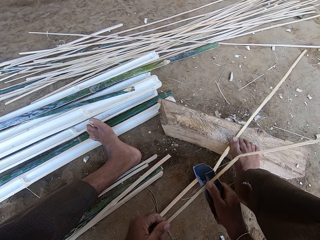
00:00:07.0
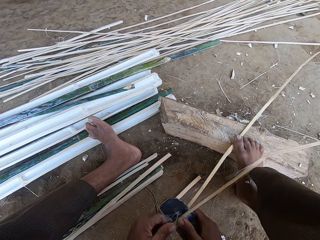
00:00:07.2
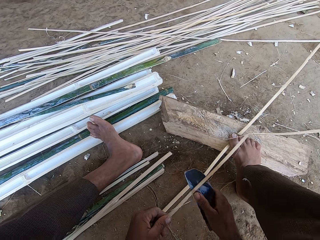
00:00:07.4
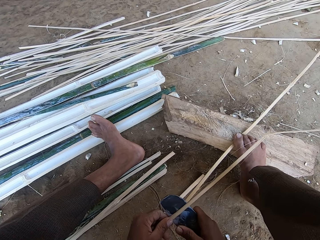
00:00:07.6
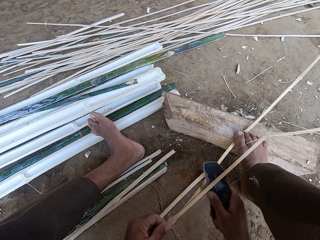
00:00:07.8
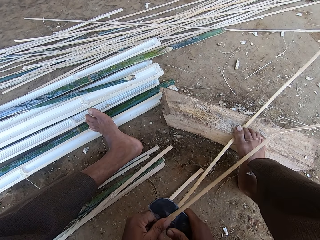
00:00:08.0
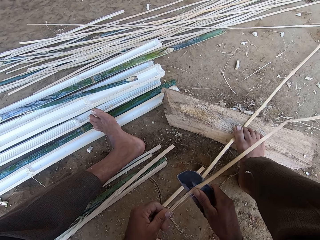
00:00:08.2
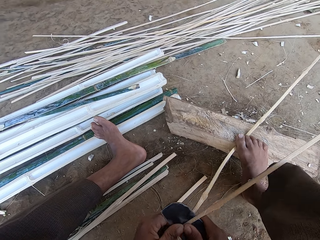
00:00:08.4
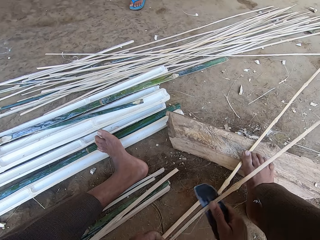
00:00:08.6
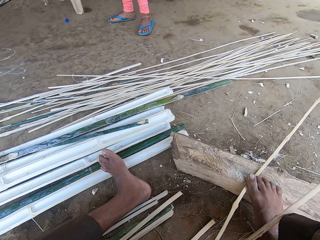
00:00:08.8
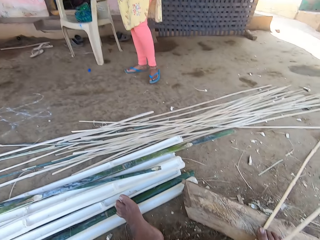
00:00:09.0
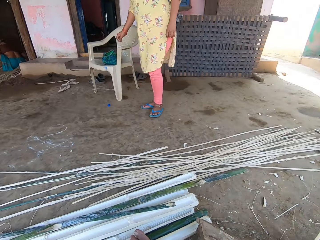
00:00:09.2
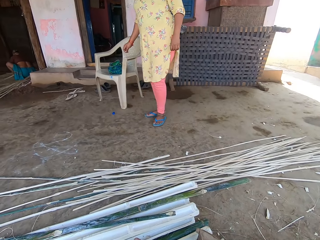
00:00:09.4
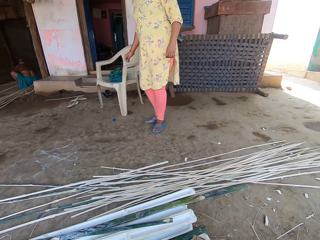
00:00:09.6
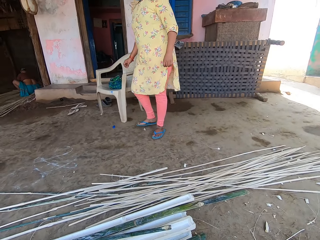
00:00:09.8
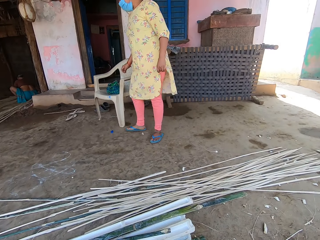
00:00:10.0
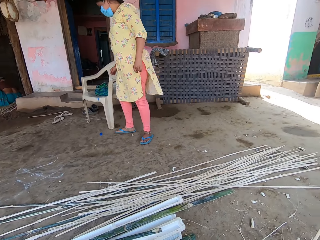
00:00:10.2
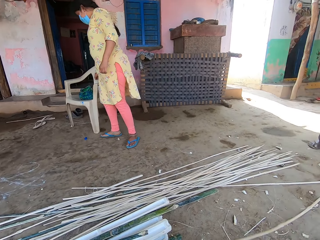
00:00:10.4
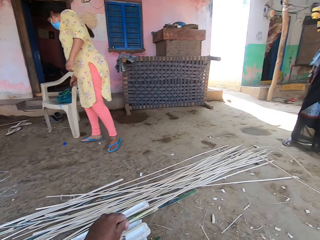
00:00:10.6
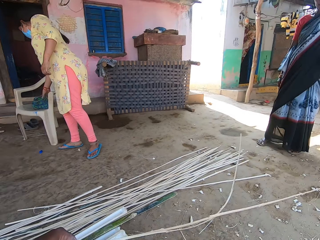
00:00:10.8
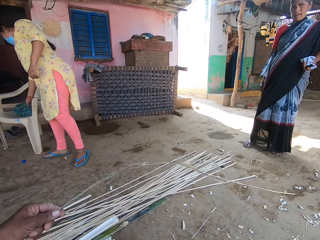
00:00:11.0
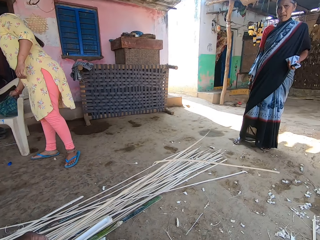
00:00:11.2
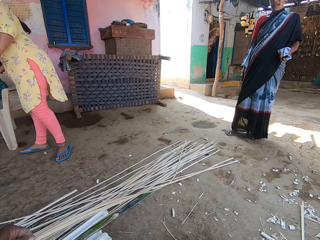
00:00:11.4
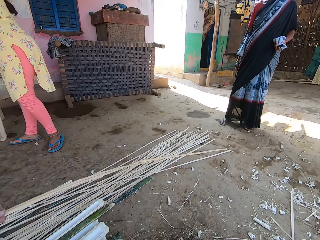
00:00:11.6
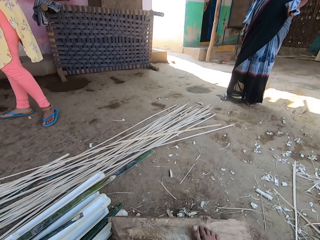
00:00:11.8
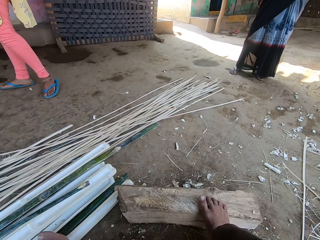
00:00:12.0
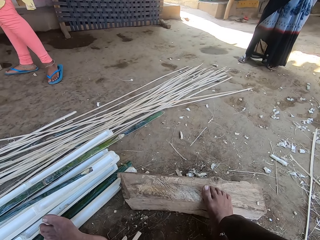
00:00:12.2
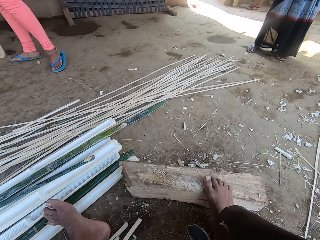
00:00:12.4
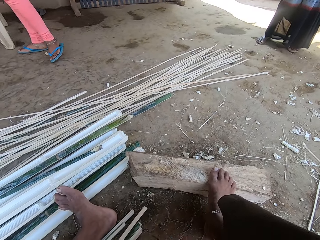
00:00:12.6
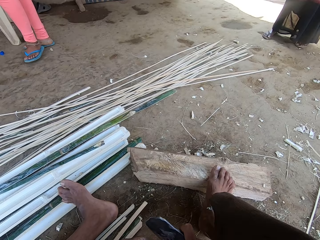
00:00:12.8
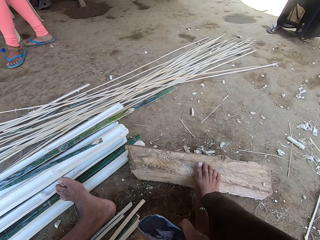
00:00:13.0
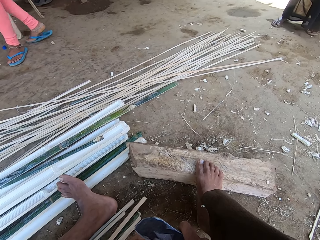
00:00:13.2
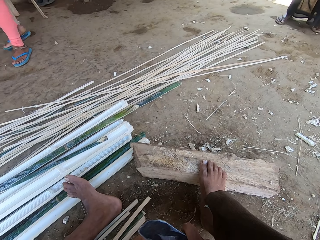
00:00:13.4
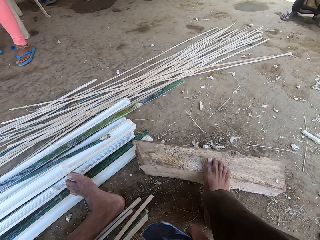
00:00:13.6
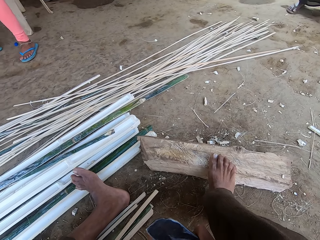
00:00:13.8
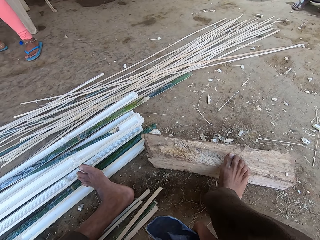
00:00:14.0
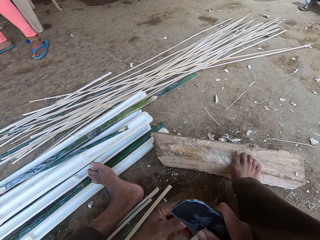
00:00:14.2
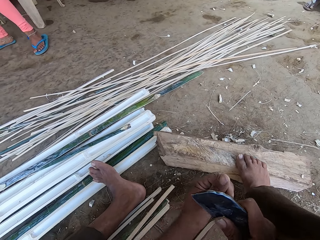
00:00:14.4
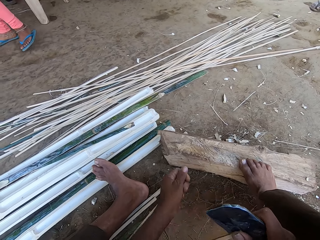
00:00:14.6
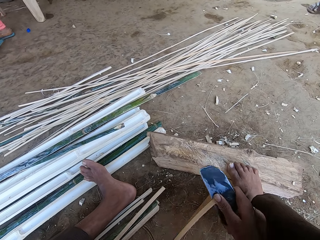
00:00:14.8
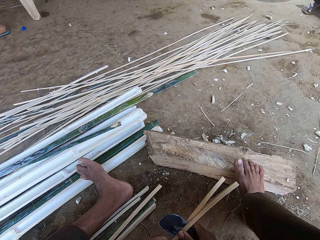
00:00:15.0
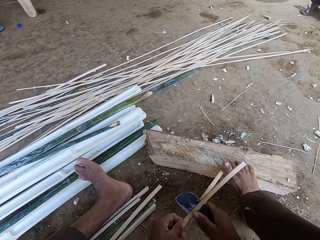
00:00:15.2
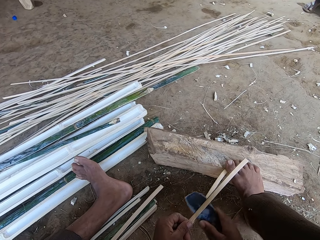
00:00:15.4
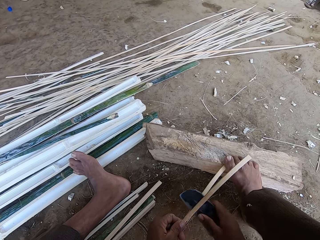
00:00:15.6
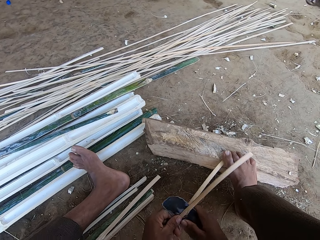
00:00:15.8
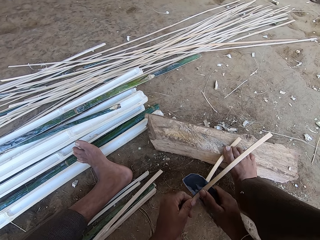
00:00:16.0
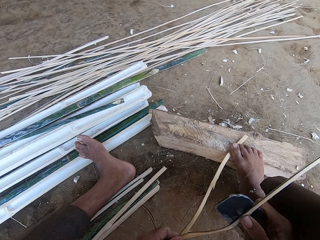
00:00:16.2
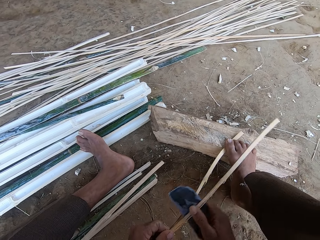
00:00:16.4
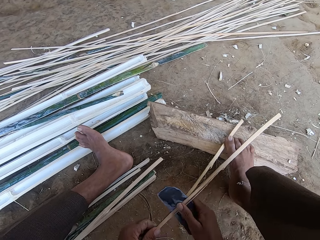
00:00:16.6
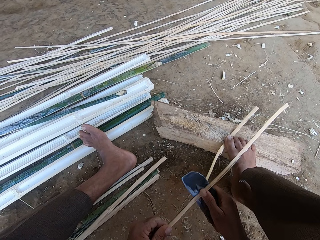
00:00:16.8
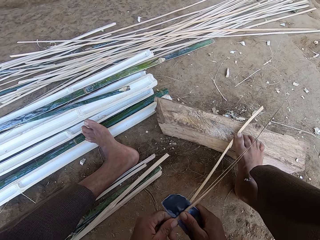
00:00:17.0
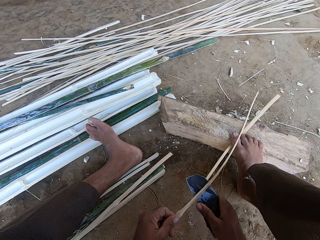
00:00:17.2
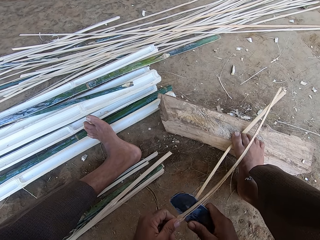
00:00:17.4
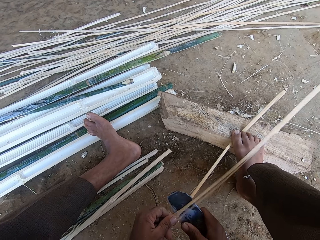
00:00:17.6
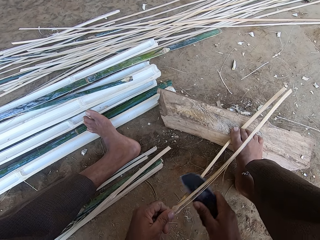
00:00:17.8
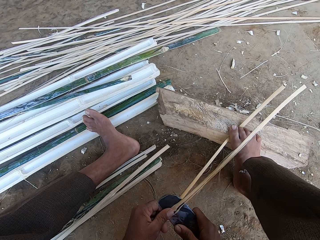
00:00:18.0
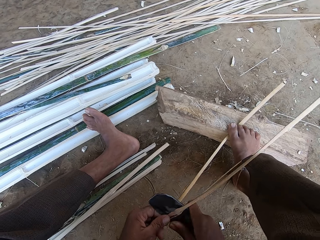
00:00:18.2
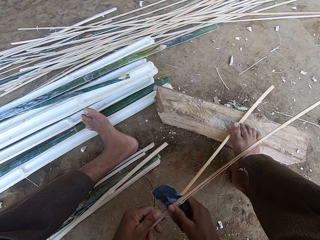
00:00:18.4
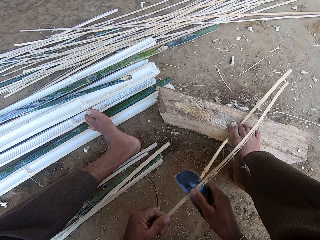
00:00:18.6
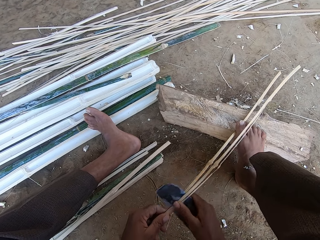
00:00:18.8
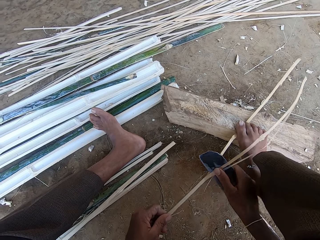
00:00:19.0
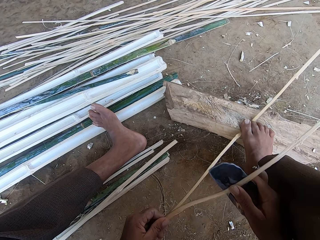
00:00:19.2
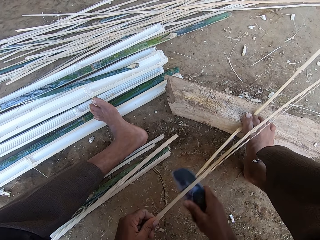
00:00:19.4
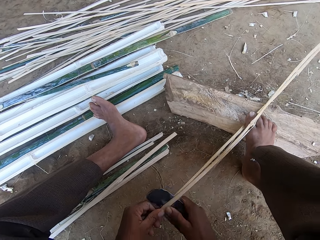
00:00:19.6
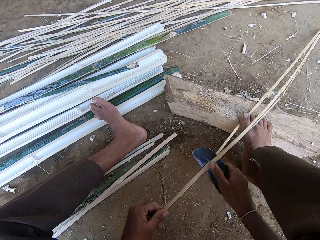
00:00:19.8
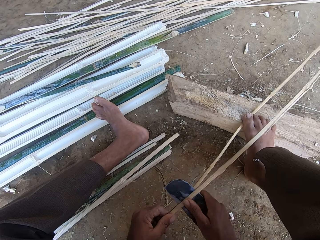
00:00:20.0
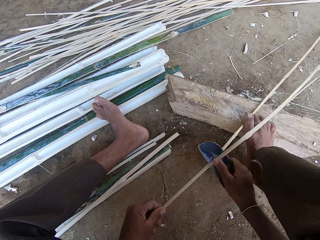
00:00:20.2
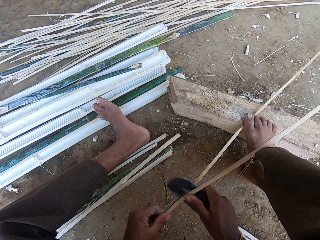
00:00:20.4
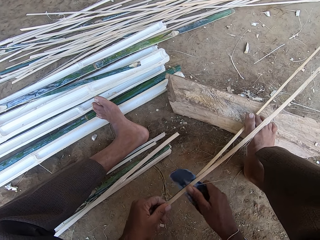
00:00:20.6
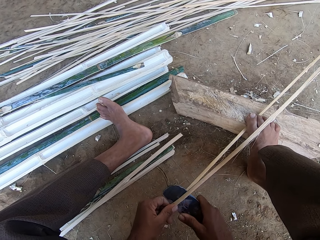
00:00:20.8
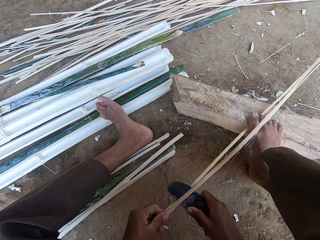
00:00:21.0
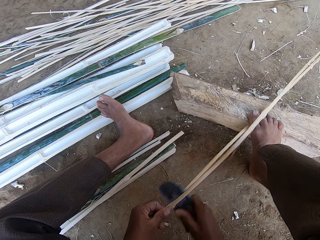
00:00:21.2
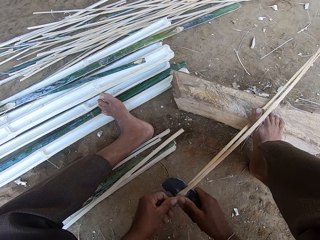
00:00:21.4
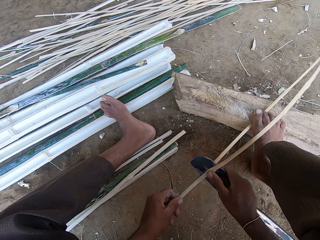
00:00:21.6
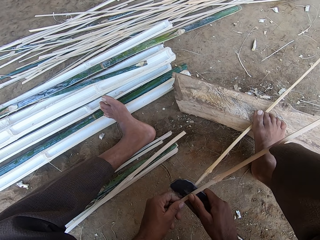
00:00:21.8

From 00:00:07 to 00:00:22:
The camera wearer splits the reeds with a sickle. A woman talks to the camera wearer. The camera wearer moves bamboo. They pick a cutter. They talk to the woman. They slice bamboo. They step on bamboo. The woman talks to the camera wearer.

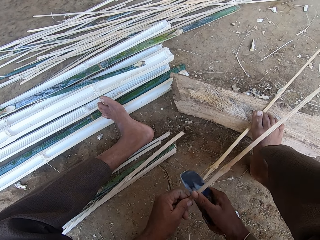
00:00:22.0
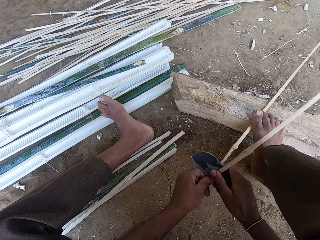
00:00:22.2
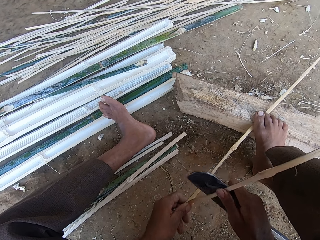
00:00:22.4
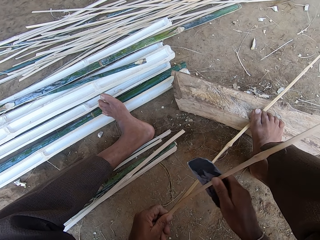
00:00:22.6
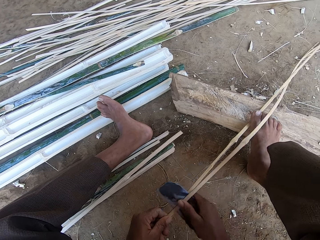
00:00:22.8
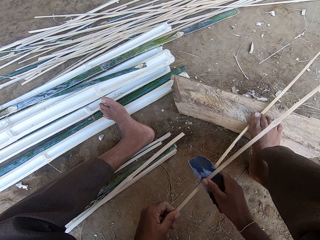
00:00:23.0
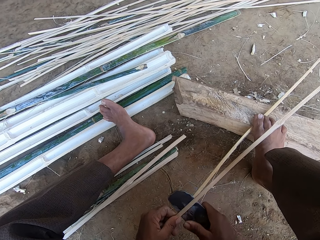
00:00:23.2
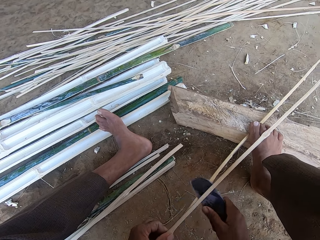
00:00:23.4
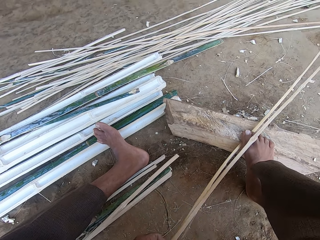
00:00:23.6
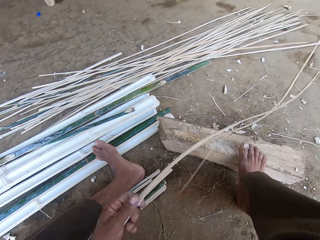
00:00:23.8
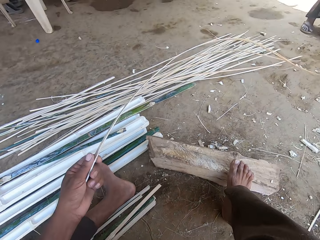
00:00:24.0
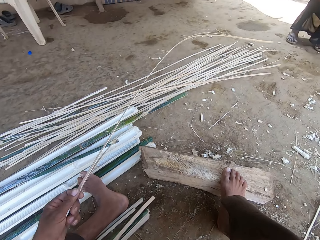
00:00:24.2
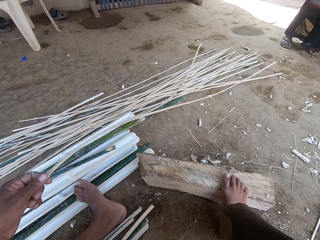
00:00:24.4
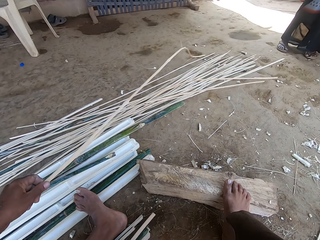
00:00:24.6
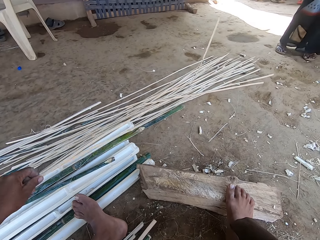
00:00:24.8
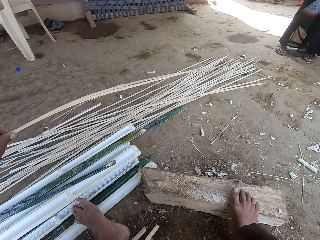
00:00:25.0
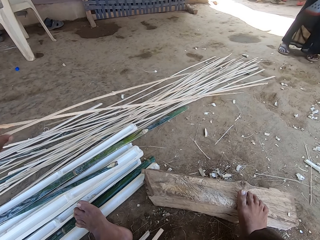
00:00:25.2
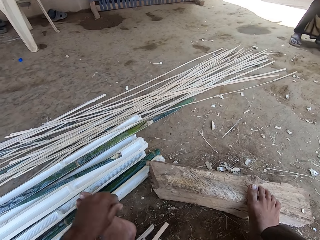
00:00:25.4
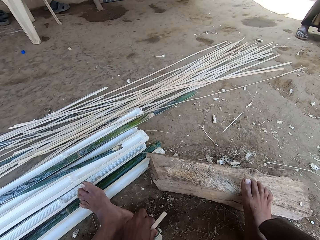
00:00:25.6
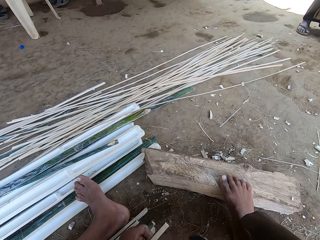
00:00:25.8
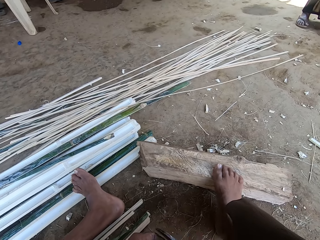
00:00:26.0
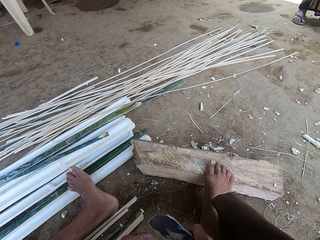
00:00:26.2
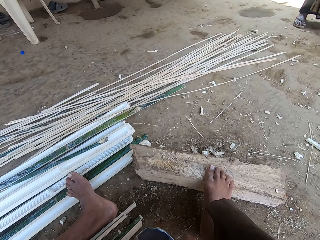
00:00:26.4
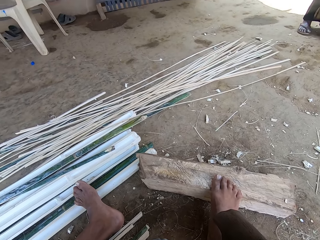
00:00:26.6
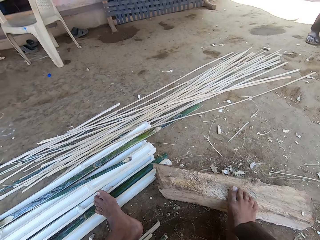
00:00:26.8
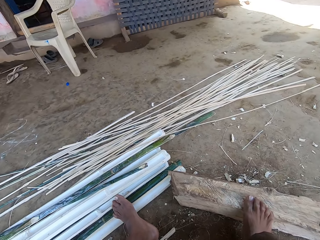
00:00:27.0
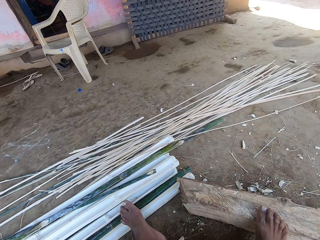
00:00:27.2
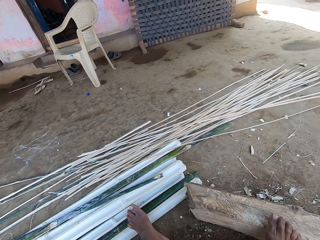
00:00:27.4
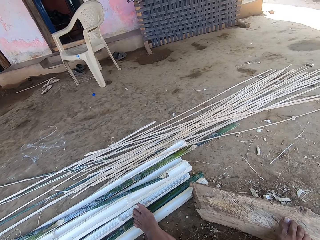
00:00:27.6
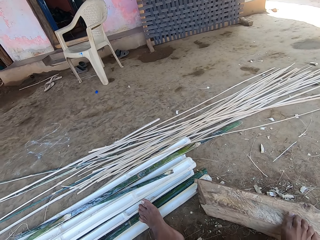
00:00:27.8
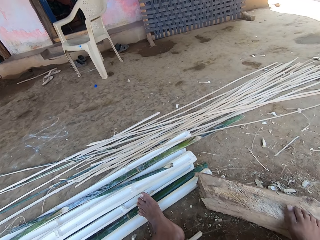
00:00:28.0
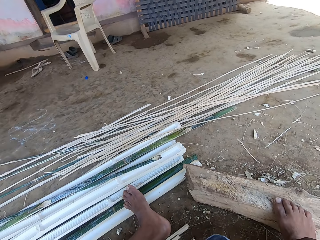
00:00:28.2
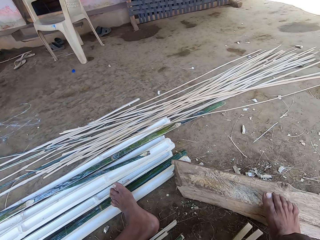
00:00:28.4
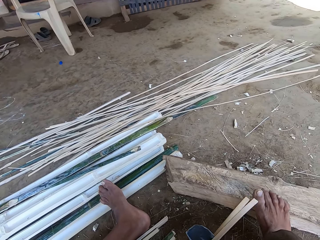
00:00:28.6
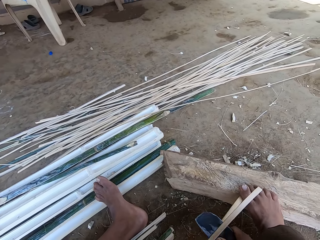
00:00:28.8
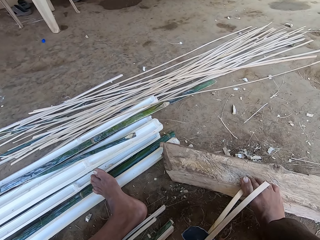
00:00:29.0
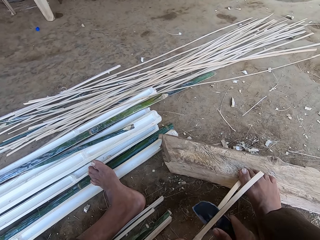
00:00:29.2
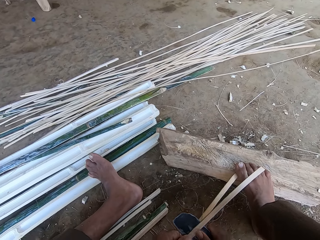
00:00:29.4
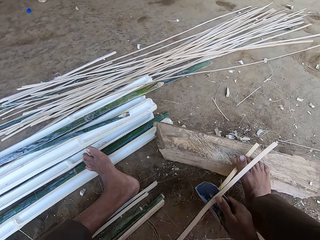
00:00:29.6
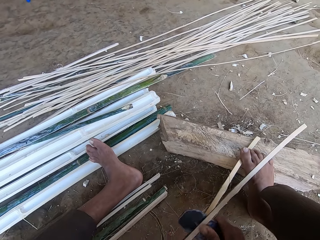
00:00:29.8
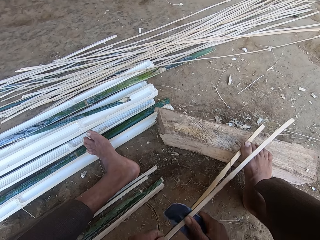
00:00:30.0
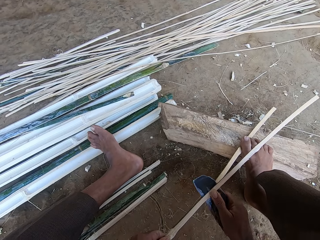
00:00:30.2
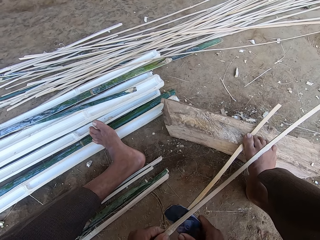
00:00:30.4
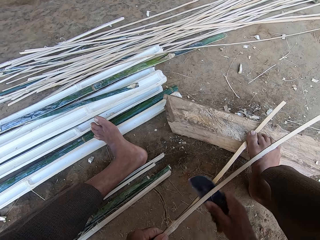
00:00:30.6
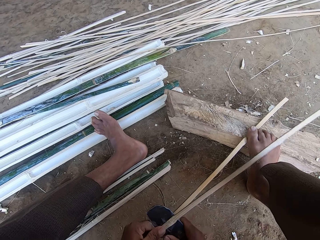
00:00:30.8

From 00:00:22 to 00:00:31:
The camera wearer drops bamboo. They pick bamboo. They slice bamboo. They talk to a woman.
